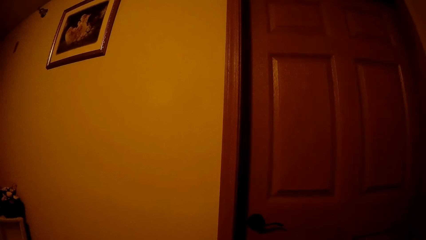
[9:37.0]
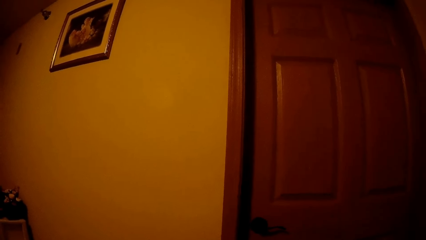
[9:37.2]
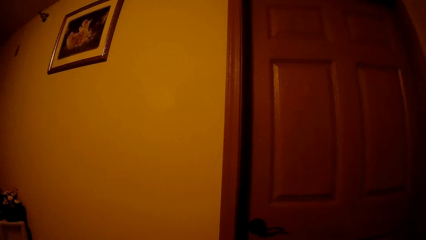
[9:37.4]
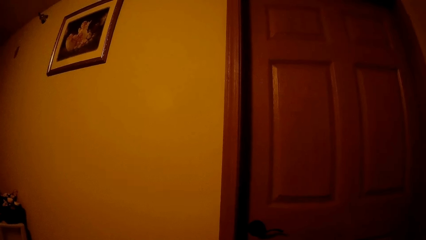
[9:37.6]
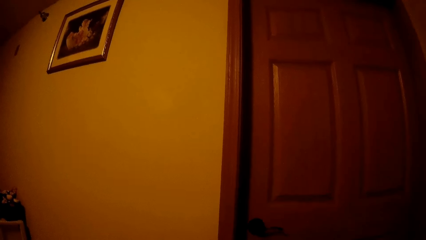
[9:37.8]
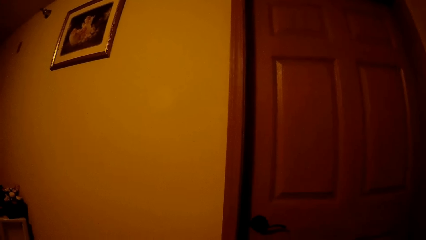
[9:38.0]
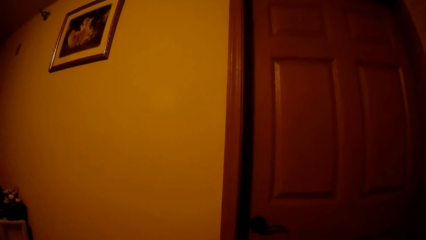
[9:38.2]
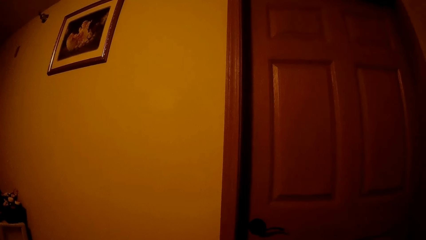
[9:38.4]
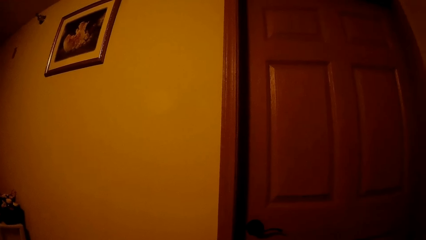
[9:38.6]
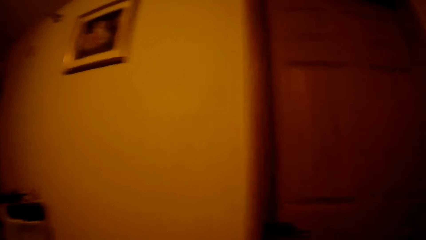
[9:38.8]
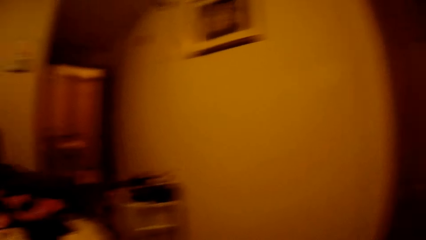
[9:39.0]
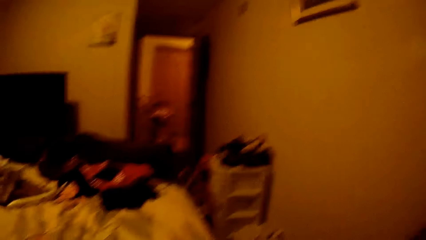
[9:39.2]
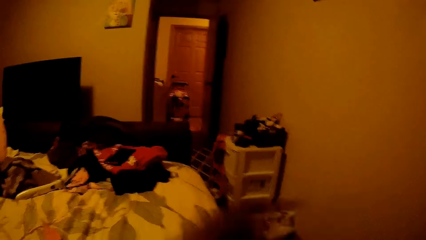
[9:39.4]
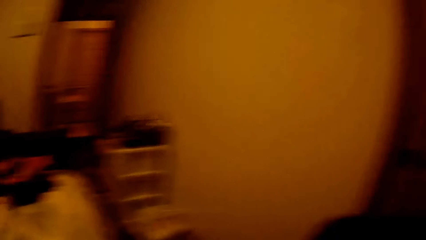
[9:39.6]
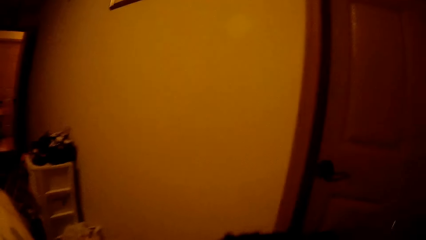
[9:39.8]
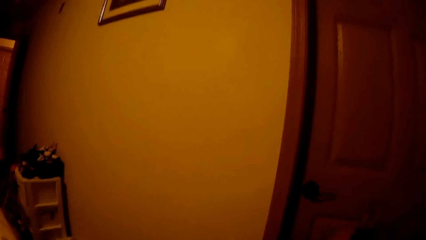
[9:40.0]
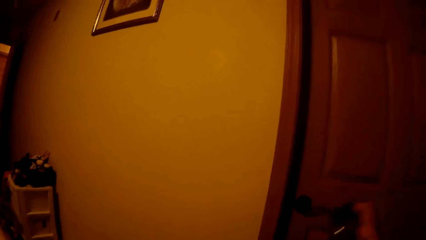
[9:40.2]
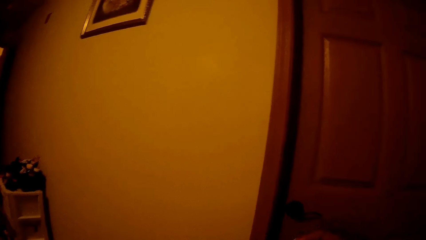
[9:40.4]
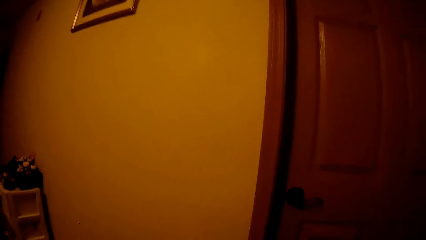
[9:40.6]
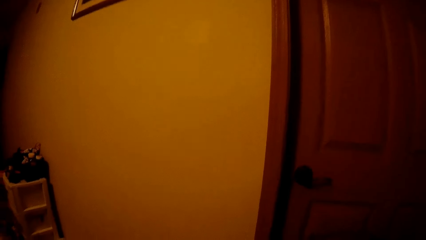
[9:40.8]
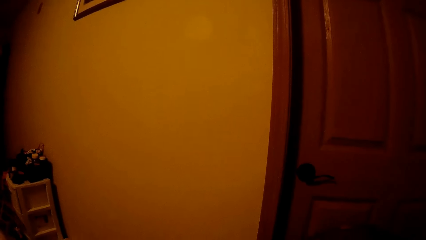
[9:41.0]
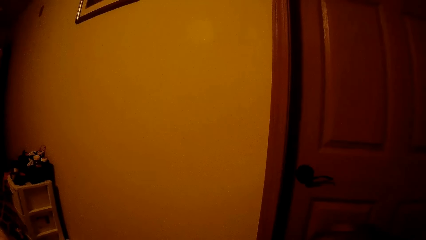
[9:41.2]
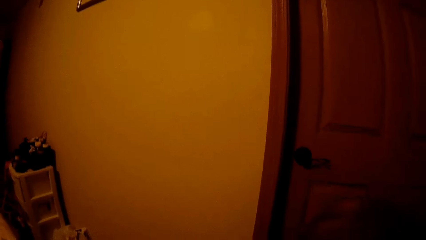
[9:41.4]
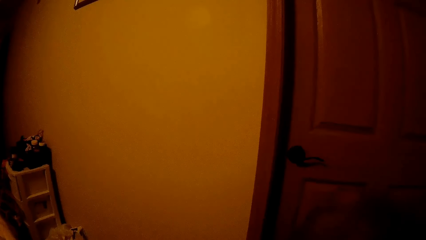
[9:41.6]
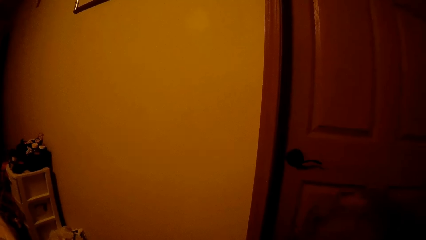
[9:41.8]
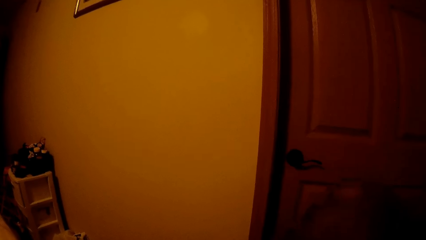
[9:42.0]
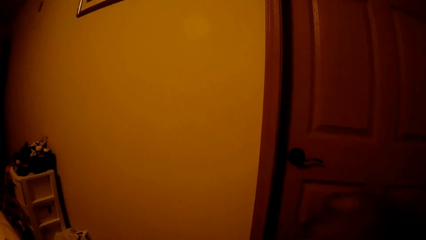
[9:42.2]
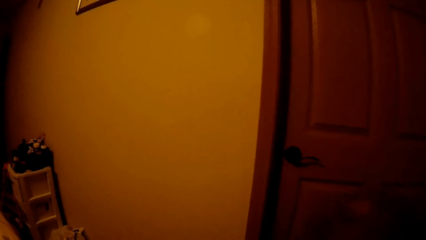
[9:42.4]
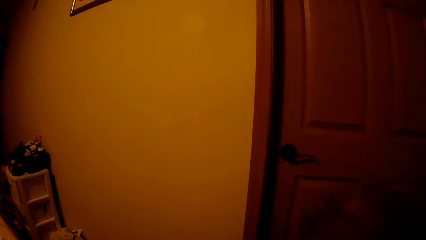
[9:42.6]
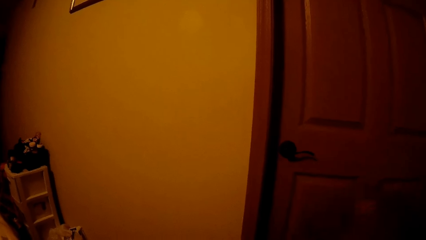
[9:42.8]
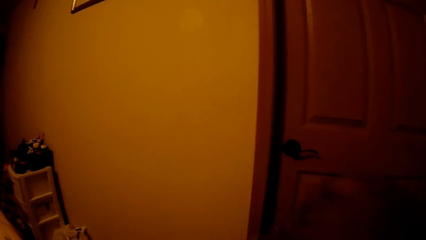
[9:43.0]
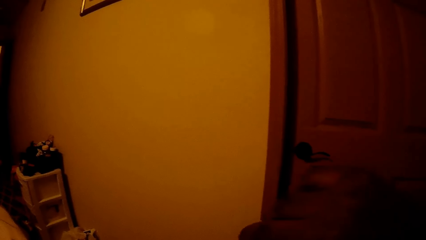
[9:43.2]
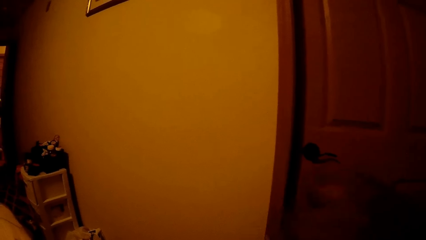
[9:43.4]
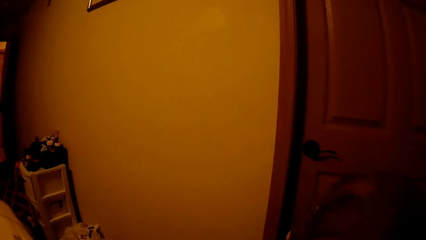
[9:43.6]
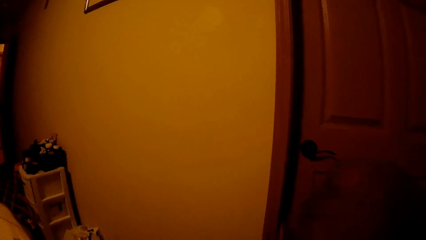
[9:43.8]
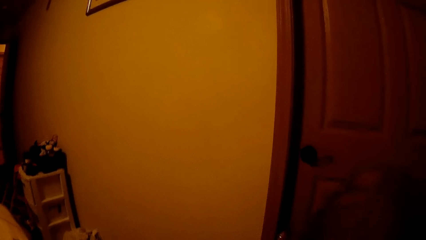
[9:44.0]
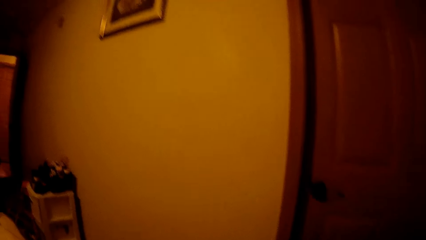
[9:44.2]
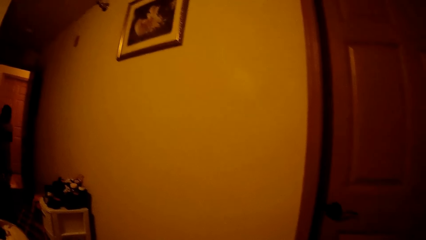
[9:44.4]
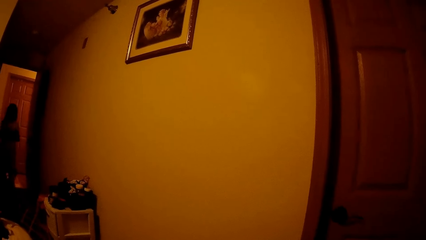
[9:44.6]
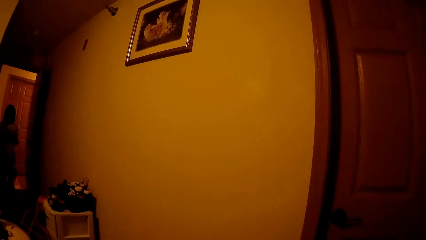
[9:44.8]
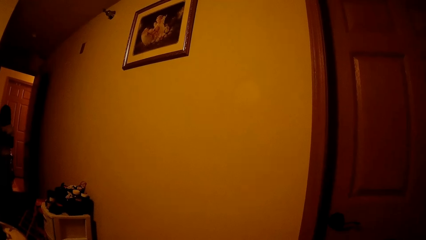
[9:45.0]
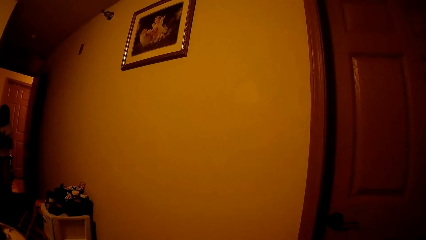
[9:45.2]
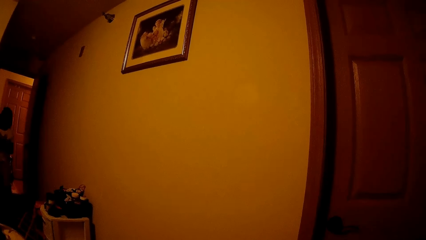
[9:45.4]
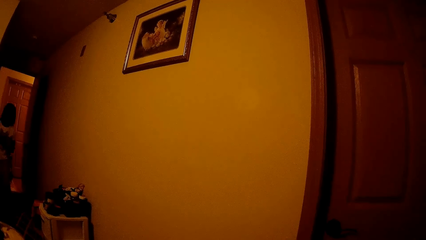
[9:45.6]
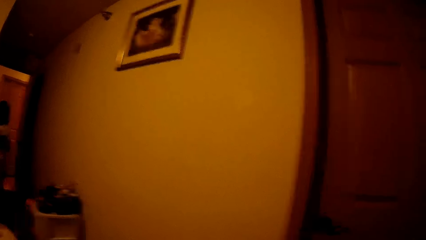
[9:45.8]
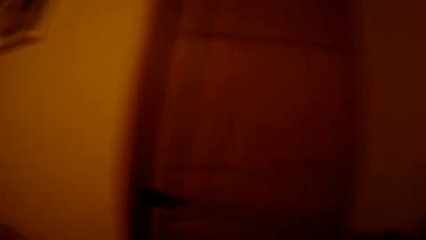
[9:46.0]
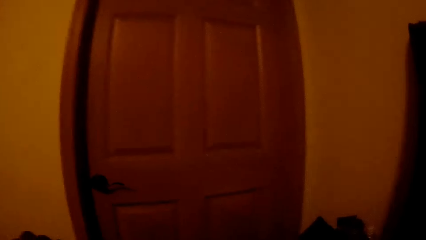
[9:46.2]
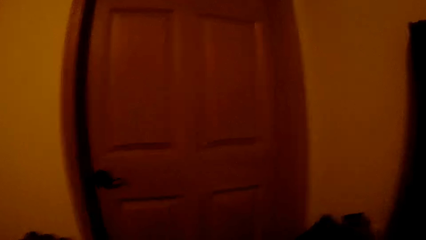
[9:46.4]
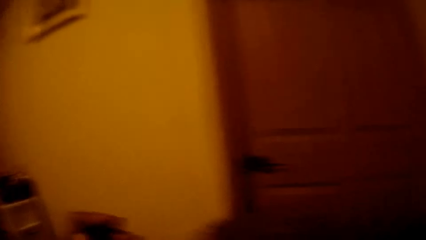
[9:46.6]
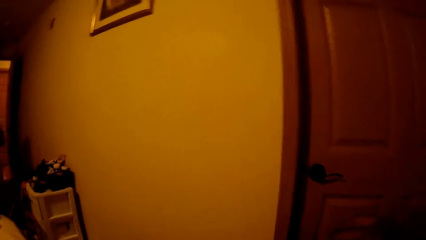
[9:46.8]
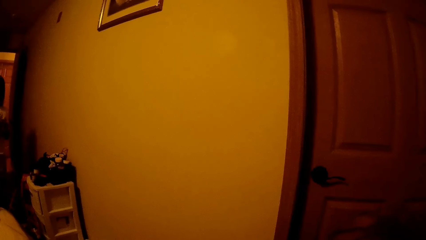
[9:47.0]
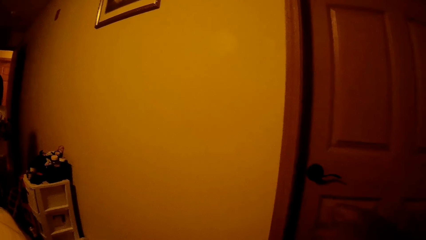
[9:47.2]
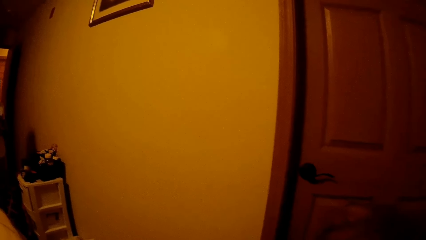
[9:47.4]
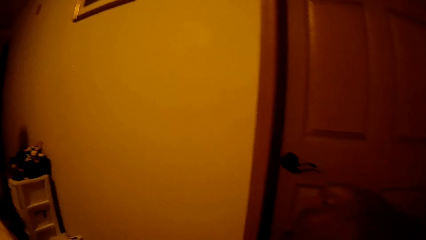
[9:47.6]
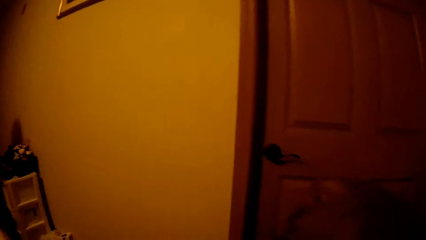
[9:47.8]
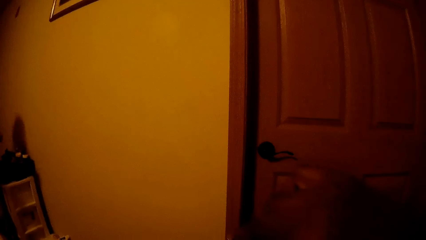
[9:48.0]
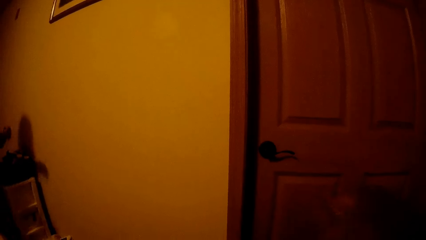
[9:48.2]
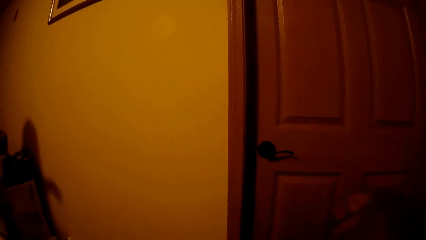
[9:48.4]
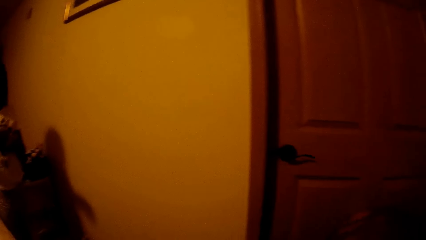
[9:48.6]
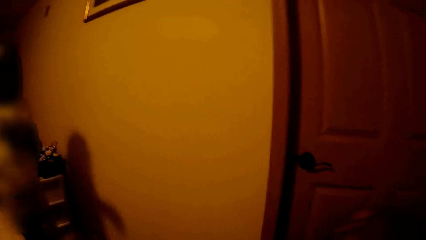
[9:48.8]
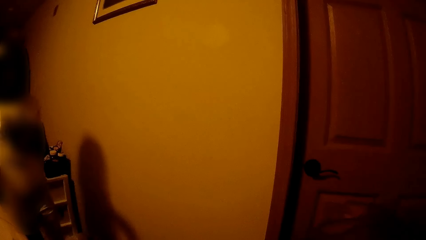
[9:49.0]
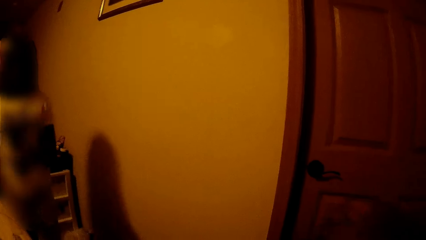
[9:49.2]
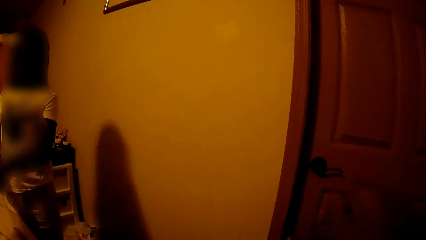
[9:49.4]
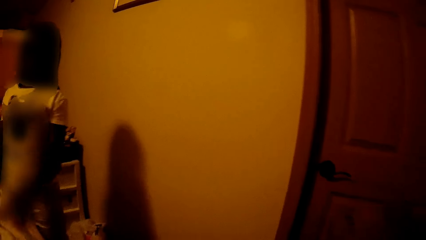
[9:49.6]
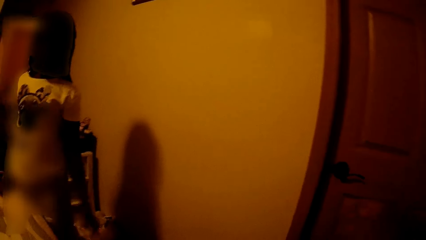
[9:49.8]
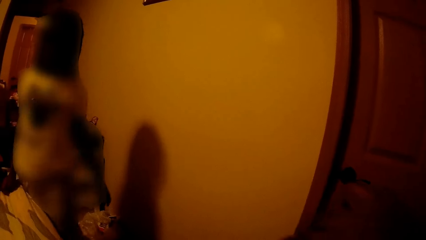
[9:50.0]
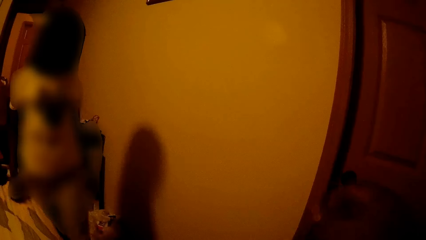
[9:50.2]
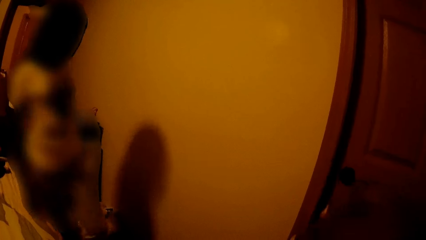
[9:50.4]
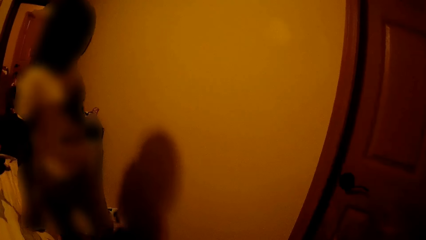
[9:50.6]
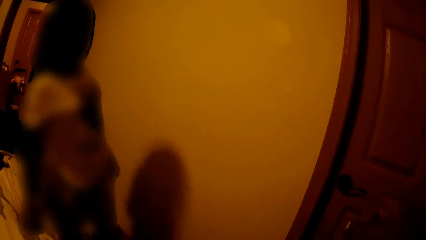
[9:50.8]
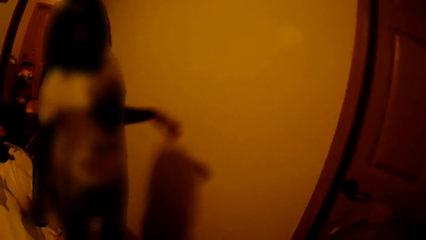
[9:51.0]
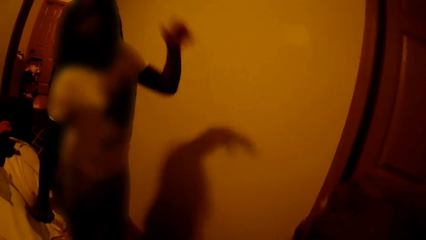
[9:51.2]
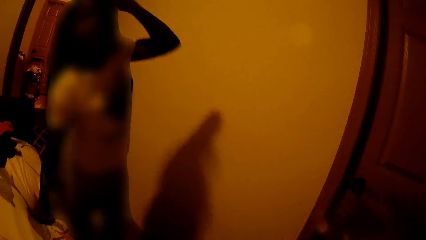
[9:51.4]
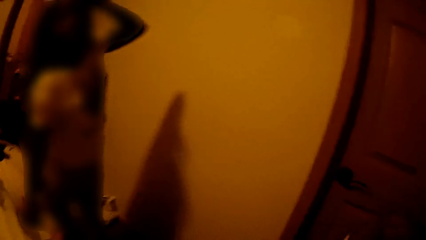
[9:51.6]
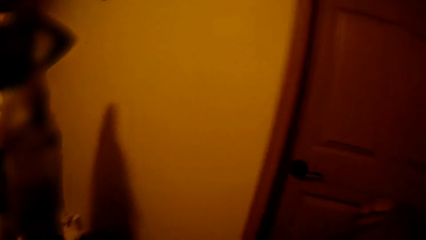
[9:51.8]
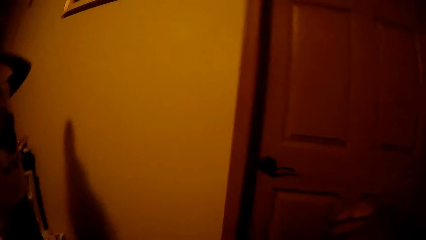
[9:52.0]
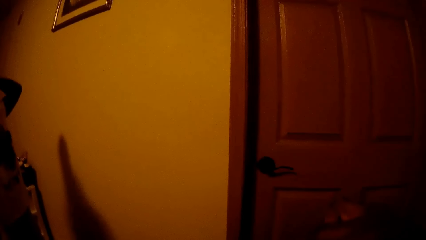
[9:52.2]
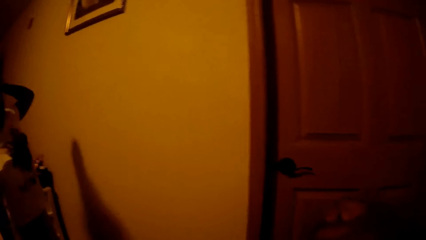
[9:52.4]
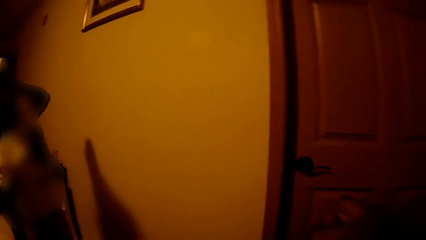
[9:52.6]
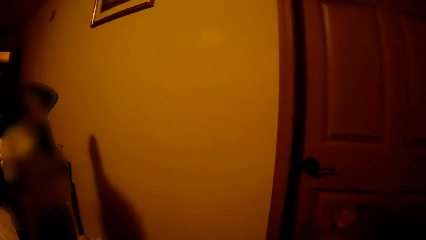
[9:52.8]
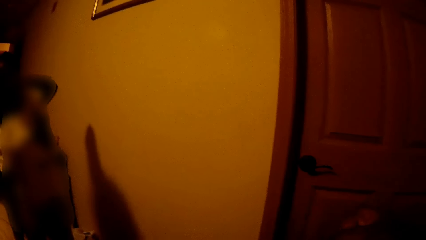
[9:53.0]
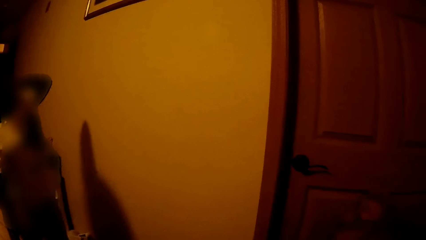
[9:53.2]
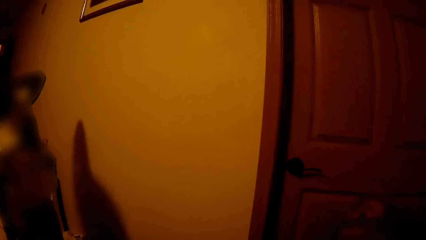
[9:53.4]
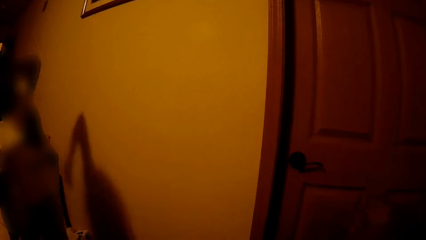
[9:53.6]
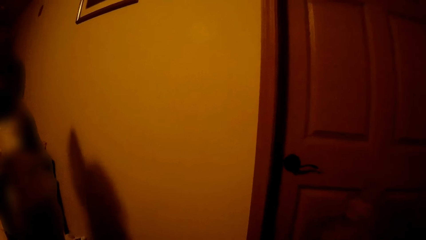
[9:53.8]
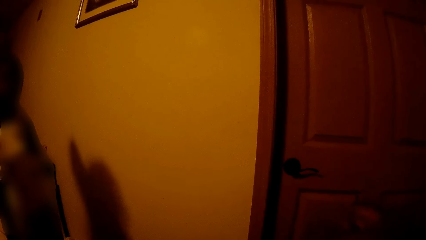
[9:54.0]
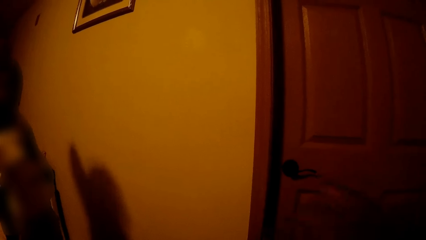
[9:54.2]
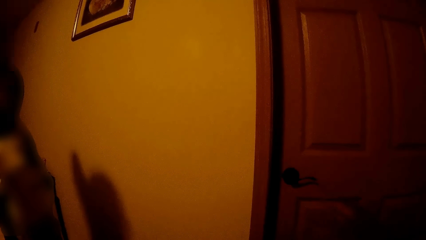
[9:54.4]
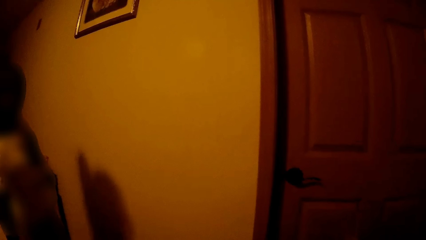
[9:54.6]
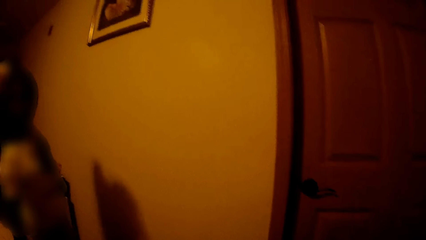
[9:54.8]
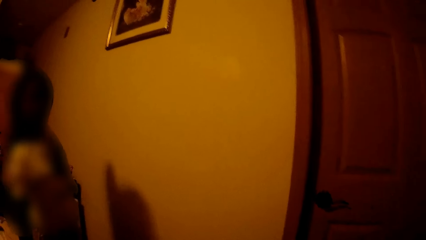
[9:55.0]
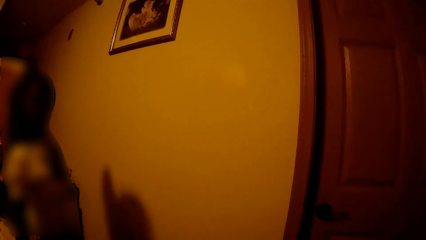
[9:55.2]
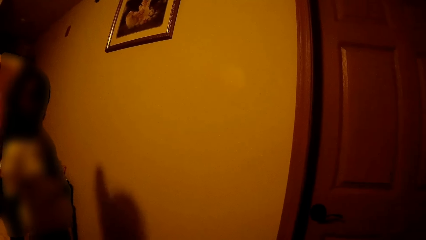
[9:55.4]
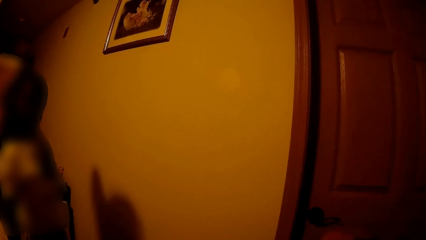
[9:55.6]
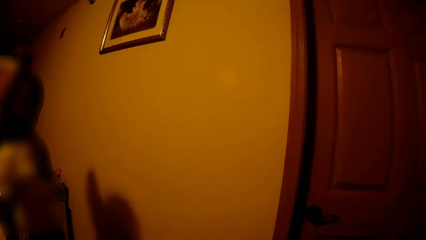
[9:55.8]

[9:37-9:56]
The camera wearer makes the kid's hair. The kid walks into the bedroom. The camera wearer looks around. The kid drops a pack of hair bands on the bed with her left hand. The camera wearer makes the kid's hair.
